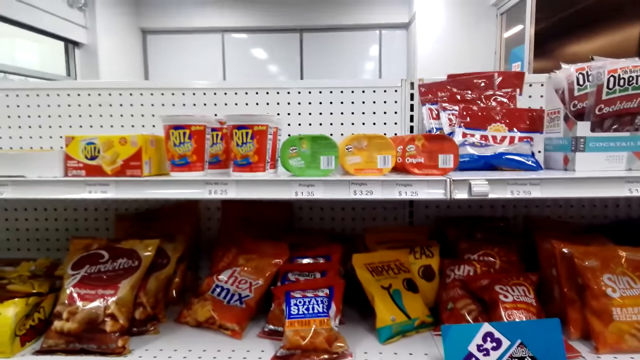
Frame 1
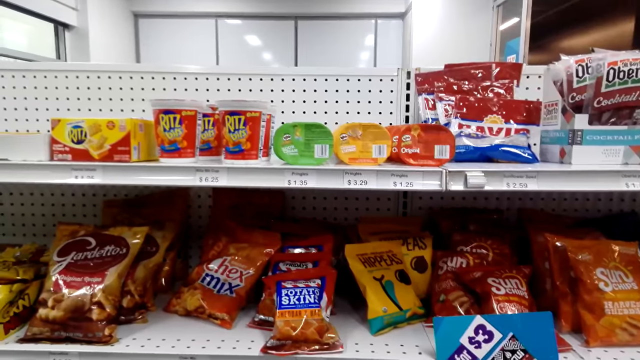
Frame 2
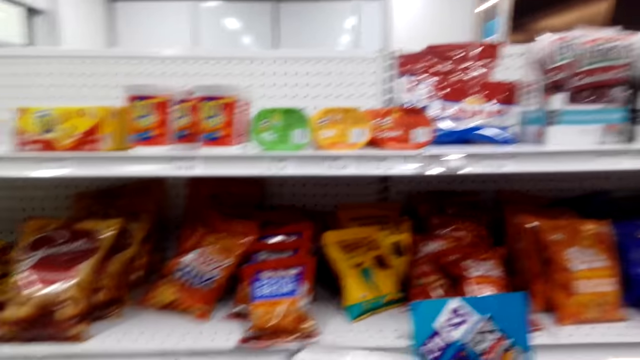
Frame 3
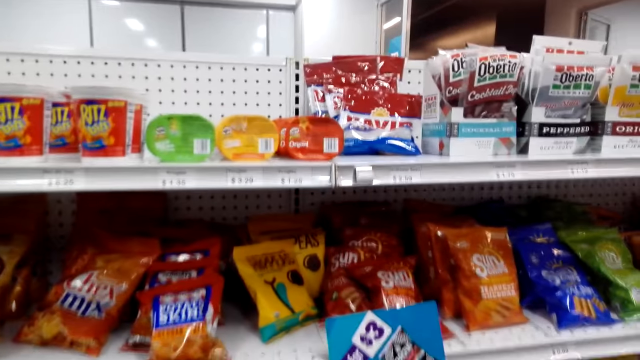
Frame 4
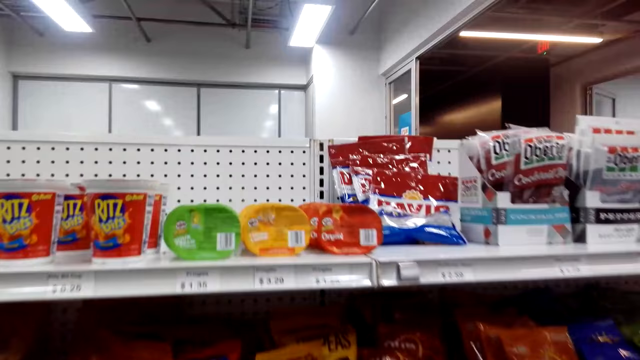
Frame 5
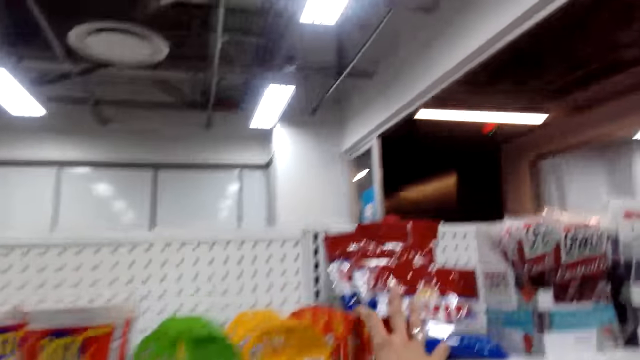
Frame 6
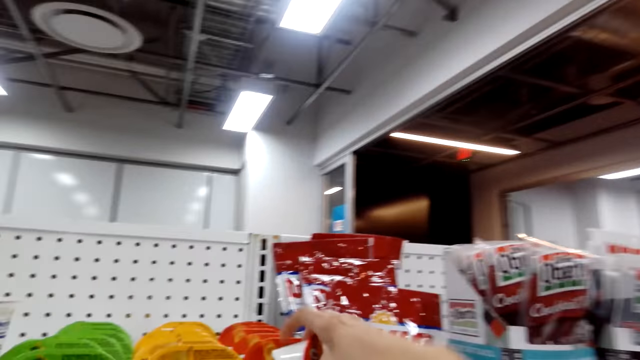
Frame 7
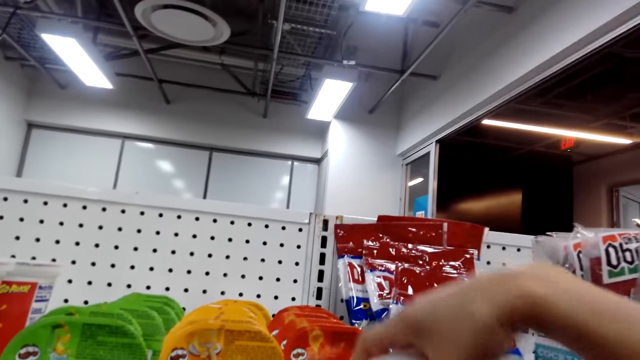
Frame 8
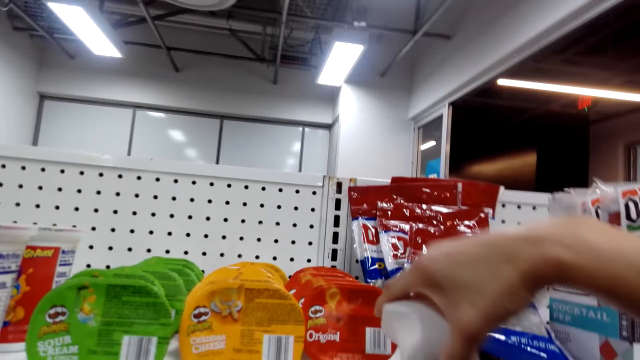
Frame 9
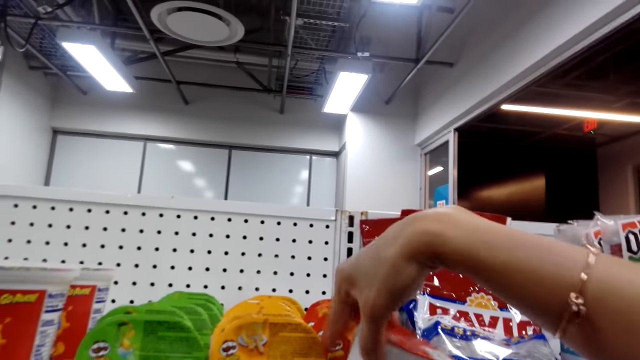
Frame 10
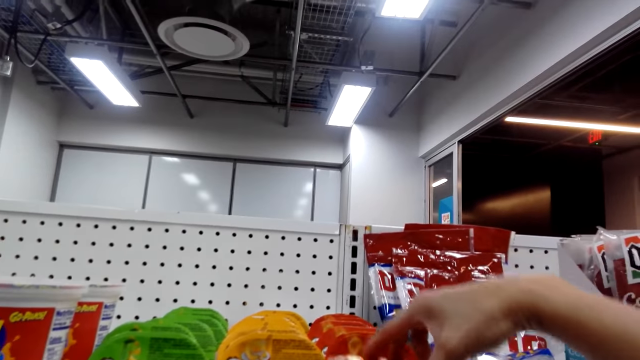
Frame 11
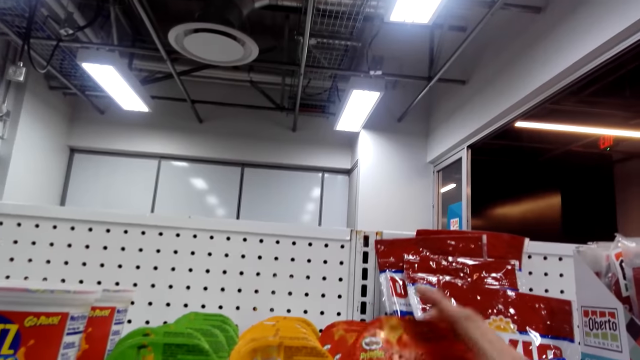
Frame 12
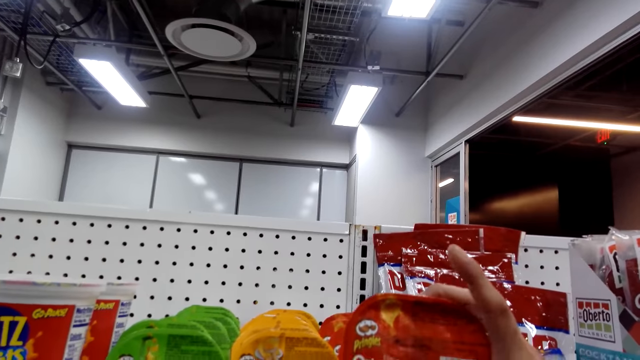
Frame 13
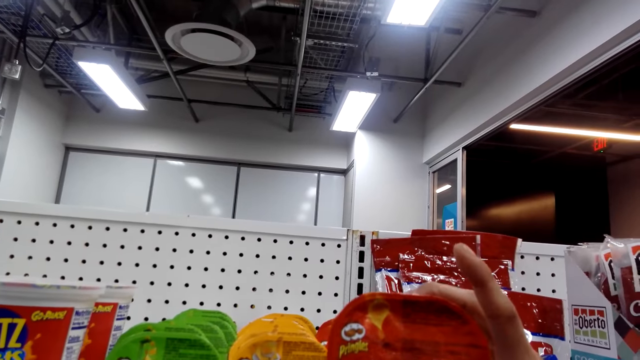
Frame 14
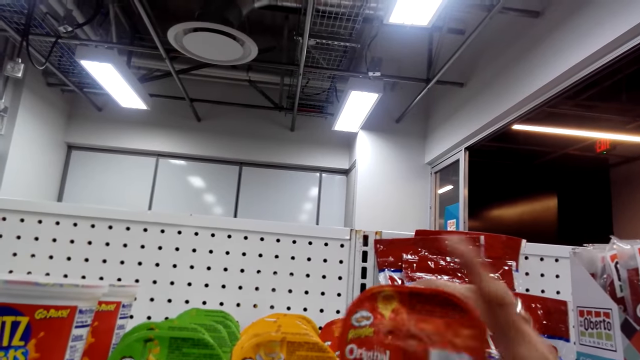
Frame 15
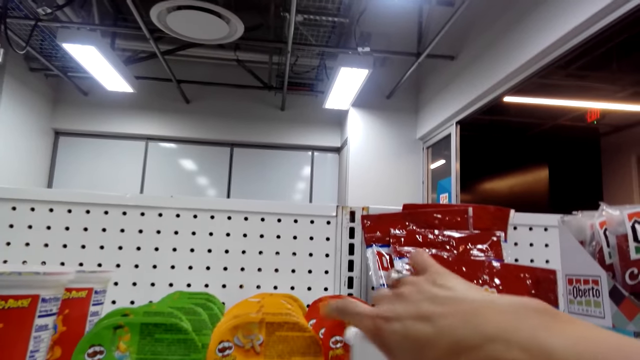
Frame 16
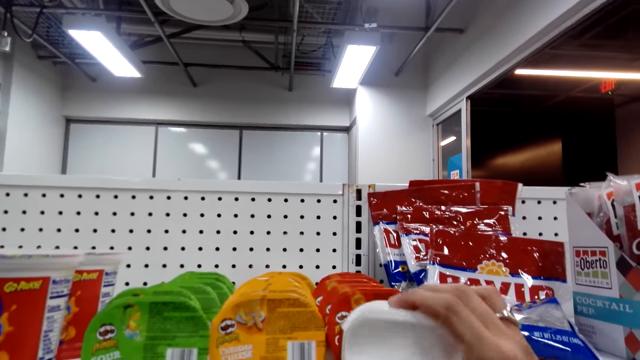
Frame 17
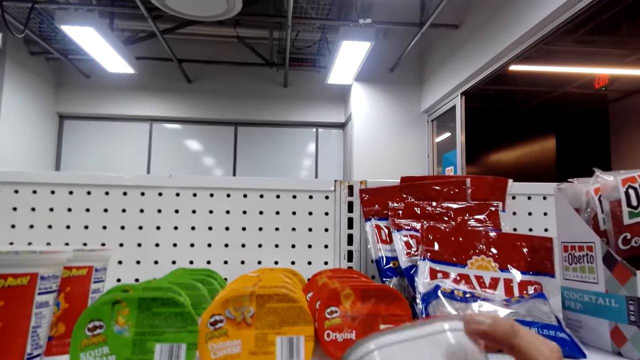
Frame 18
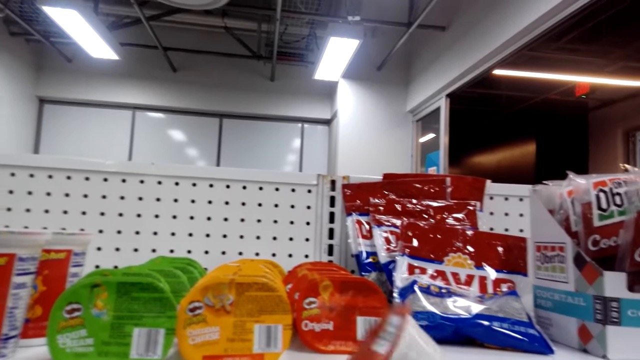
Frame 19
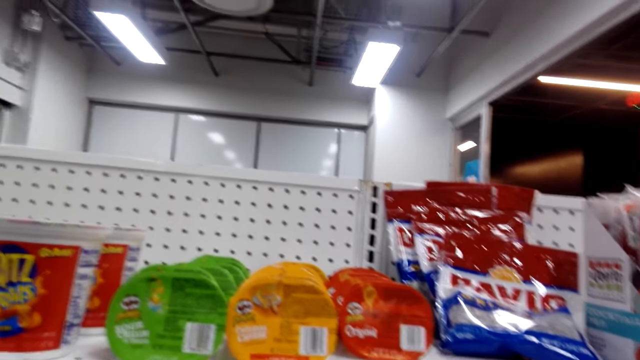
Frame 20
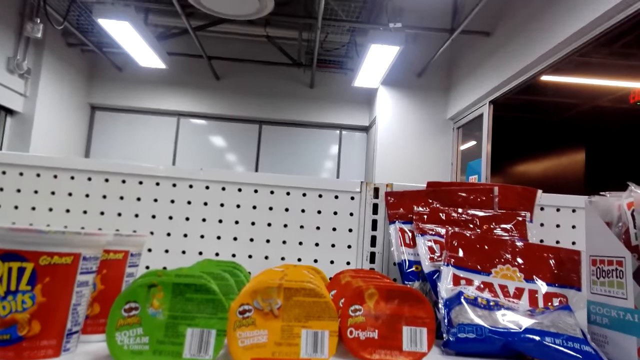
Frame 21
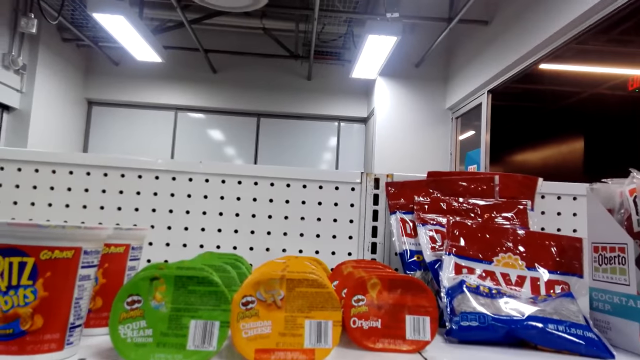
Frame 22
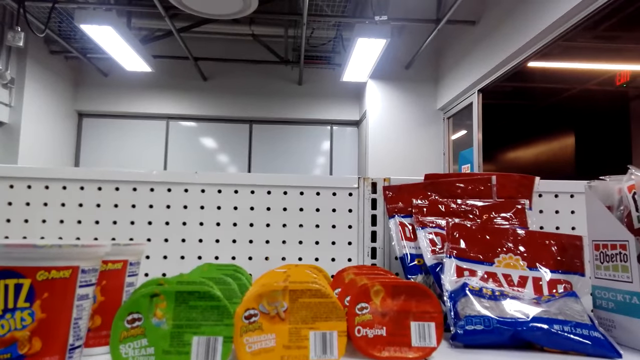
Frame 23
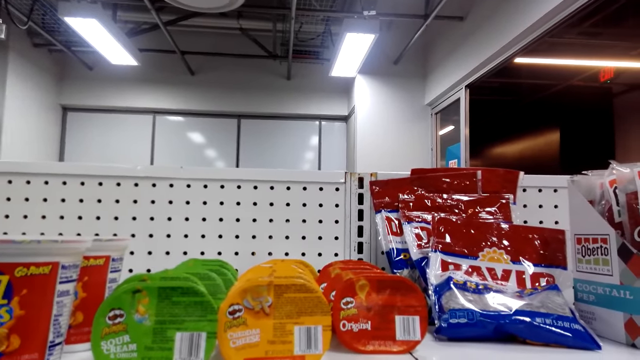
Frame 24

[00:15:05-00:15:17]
The camera wearer converses with a woman. They pick up some sour cream from the shelf. They look at the sour cream and turn around the sour cream.

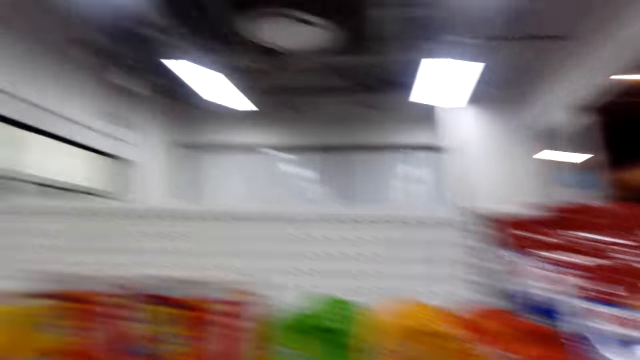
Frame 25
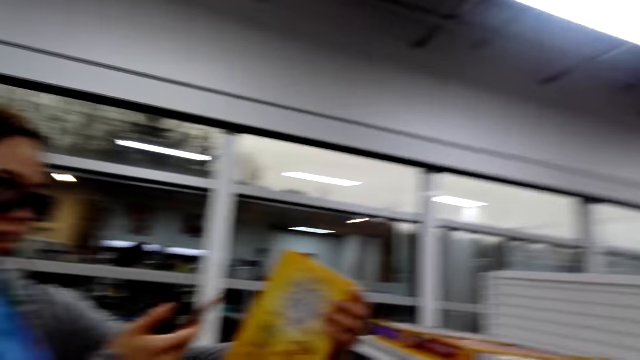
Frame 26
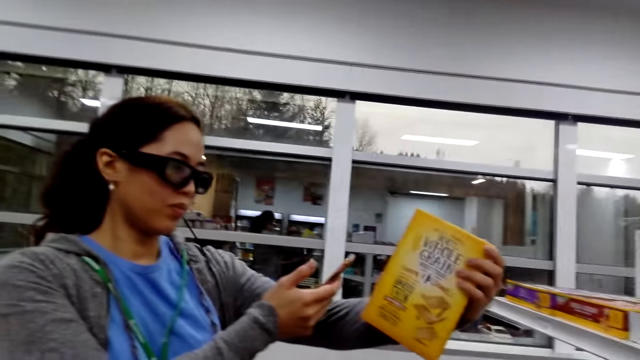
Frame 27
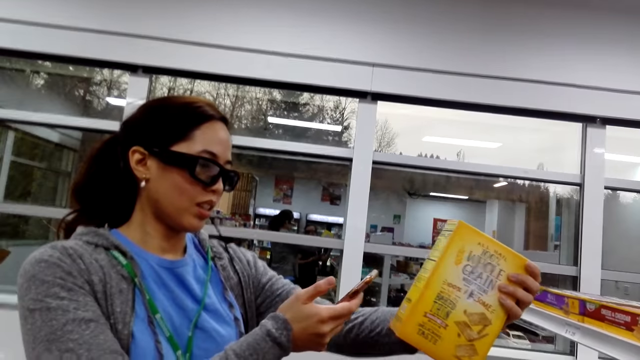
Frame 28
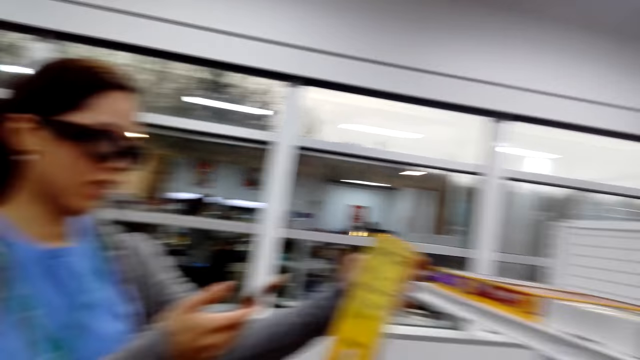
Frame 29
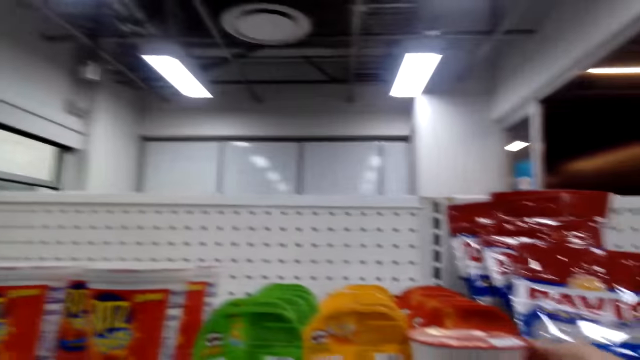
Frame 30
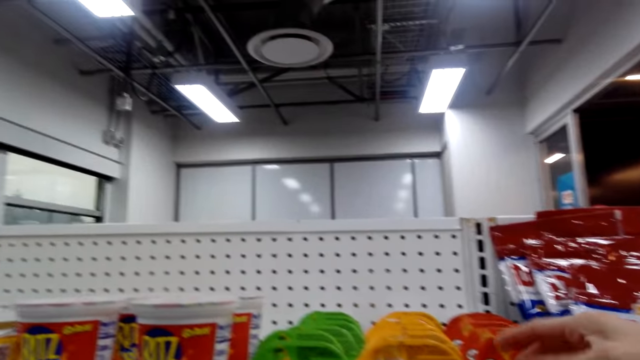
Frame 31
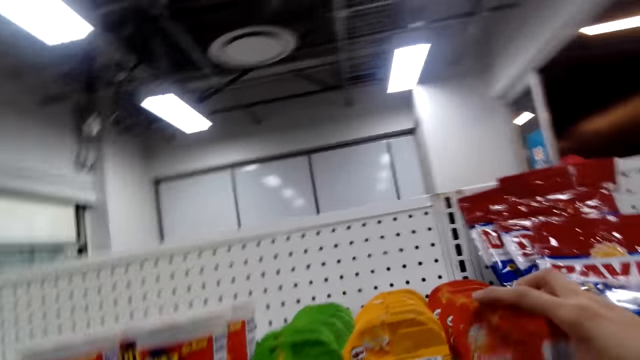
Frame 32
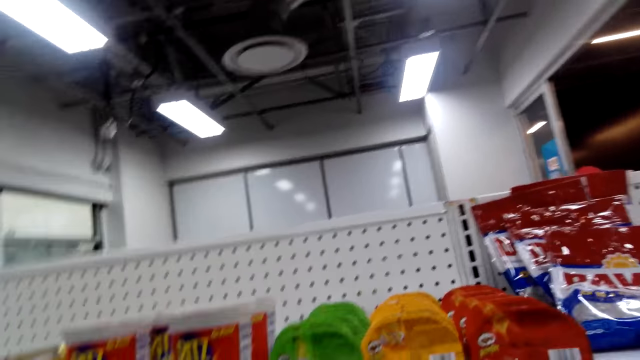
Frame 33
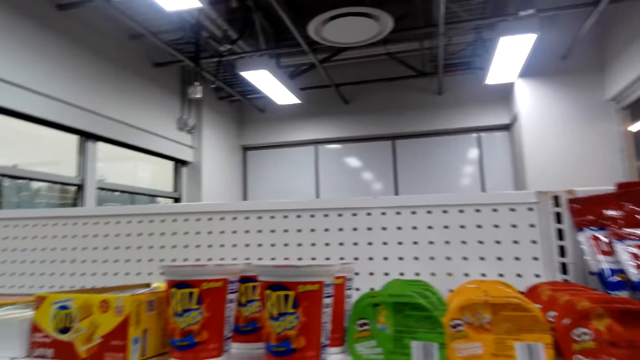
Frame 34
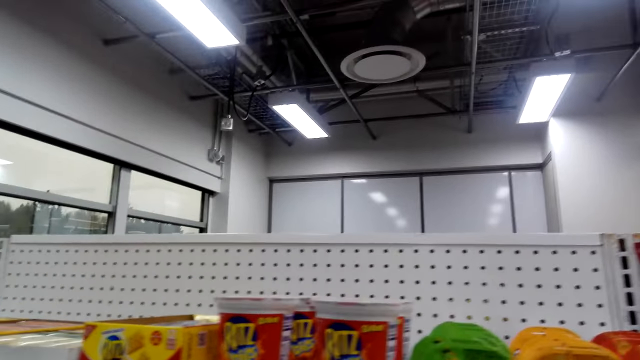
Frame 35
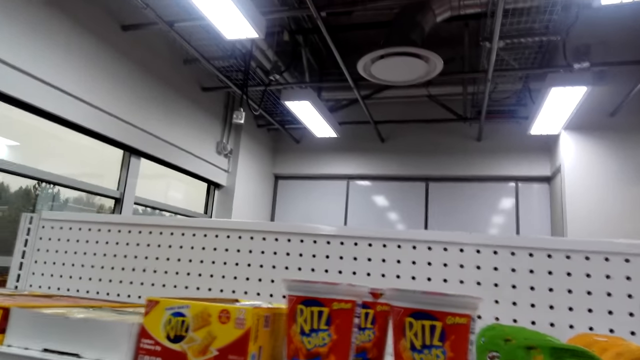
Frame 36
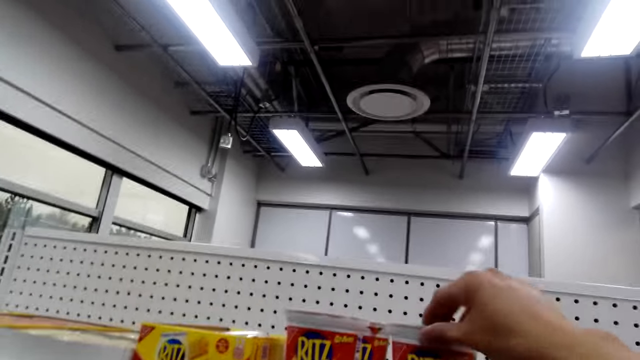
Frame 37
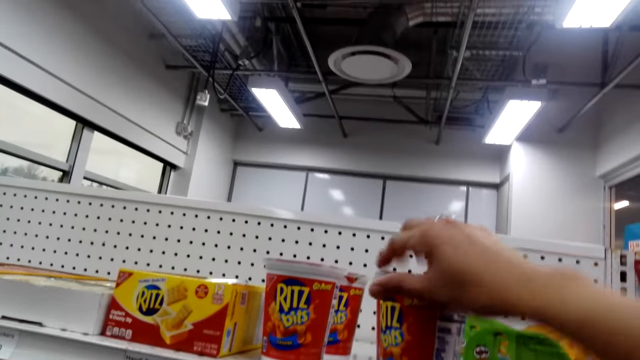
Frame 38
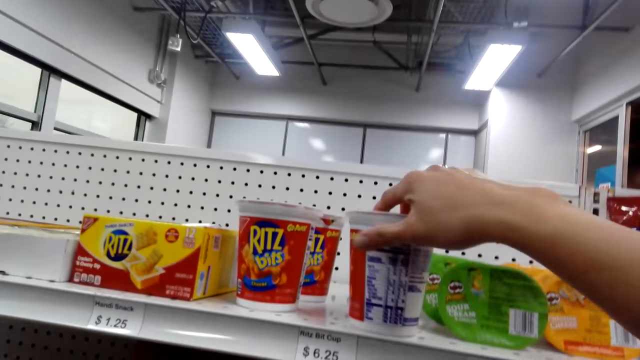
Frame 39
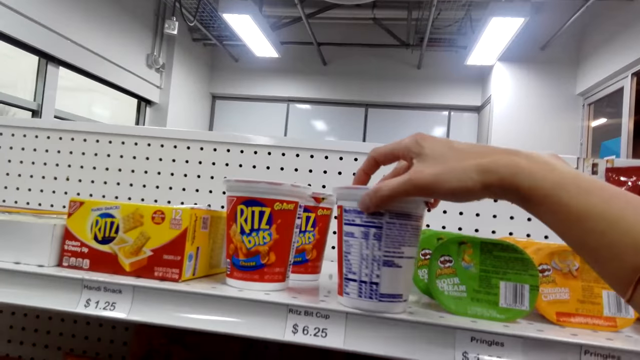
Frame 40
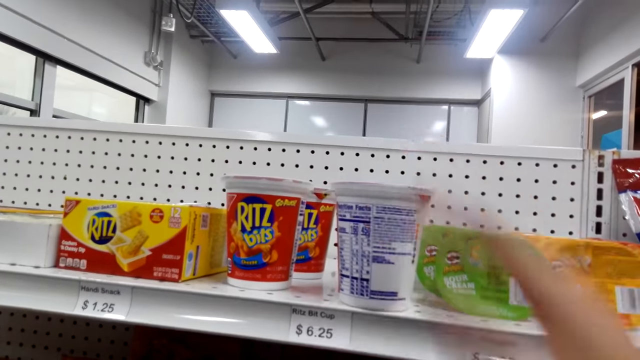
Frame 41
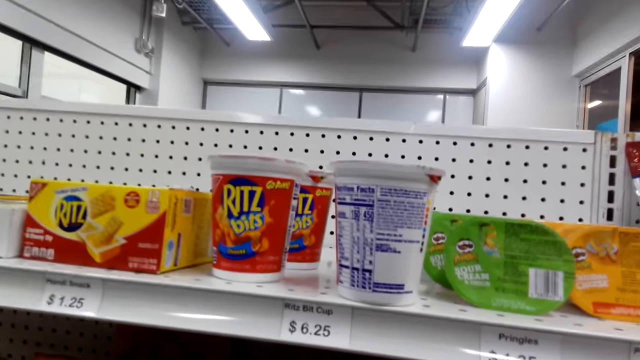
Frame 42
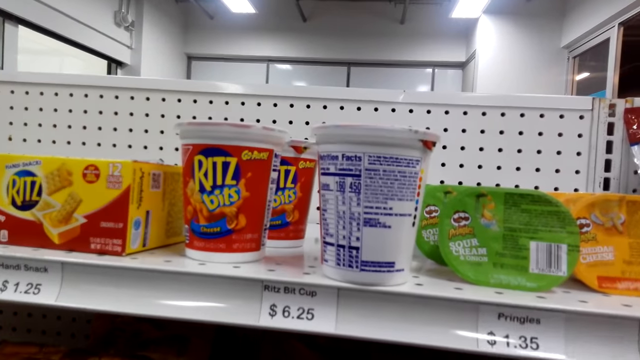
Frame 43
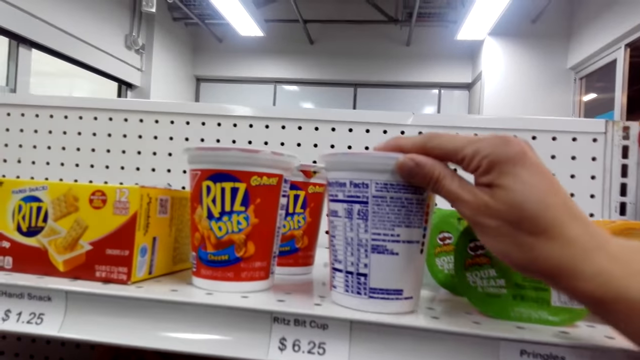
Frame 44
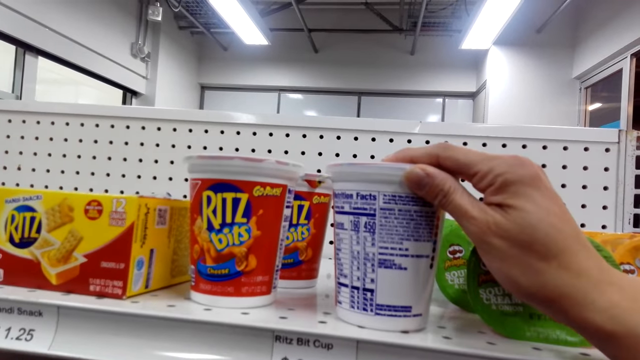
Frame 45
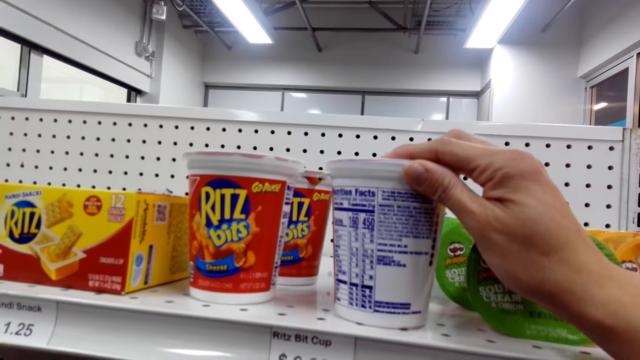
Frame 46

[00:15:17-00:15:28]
The camera wearer converses with a woman. The woman holds a cellphone and holds a box of cereal. The woman takes a photo of something. The camera wearer looks through the snack shelf, converses with the woman, and puts back a container of something. They converse with the woman. They touch the sandwich cracker and turn around the sandwich cracker on the shelf.
